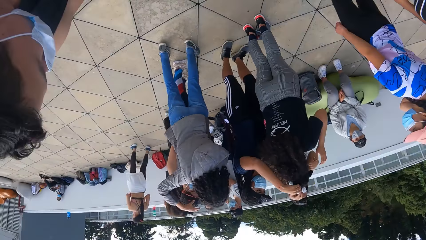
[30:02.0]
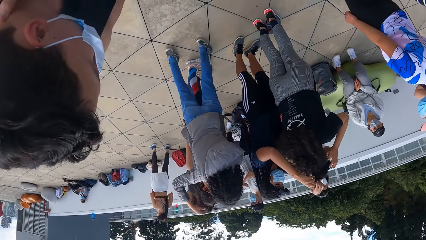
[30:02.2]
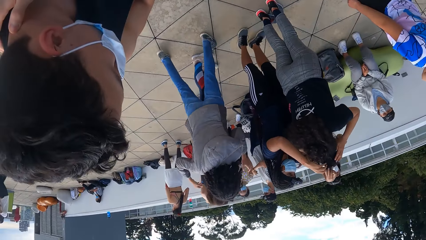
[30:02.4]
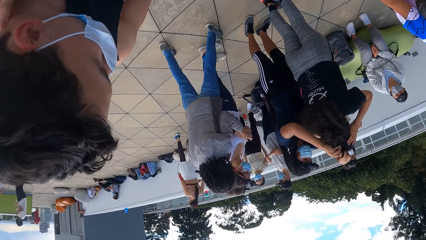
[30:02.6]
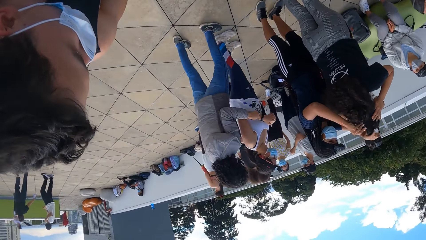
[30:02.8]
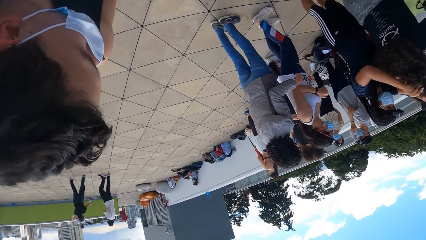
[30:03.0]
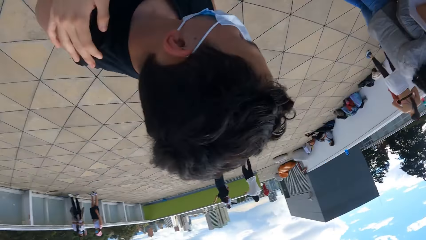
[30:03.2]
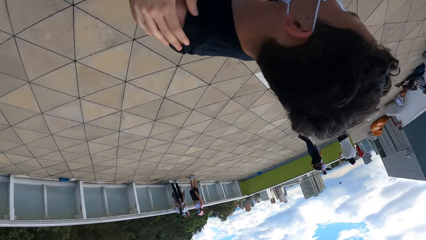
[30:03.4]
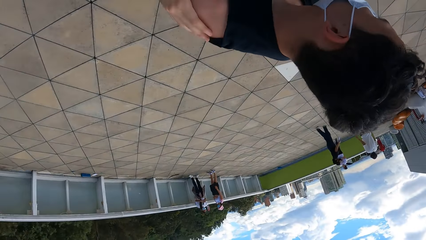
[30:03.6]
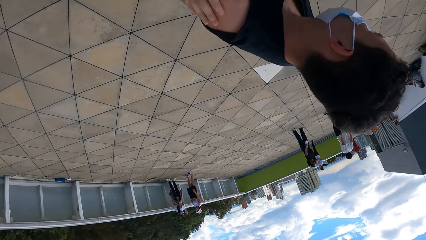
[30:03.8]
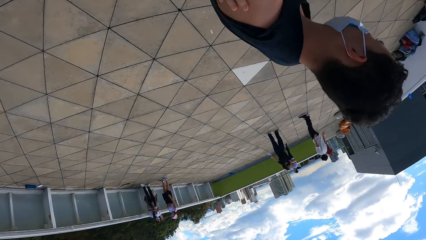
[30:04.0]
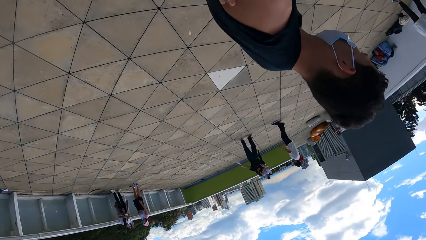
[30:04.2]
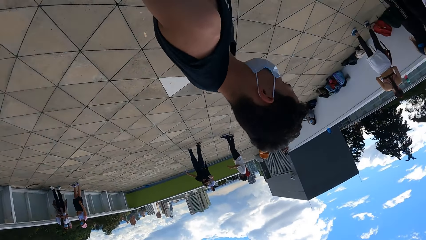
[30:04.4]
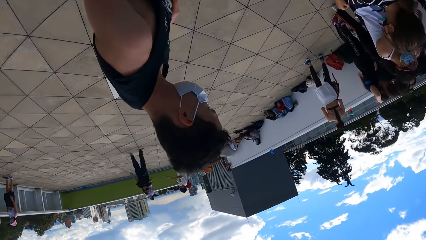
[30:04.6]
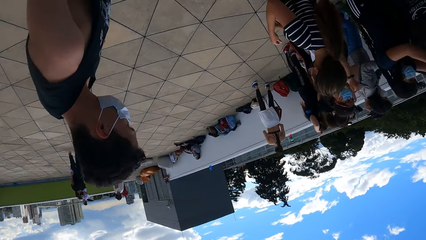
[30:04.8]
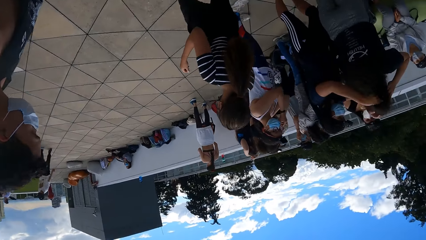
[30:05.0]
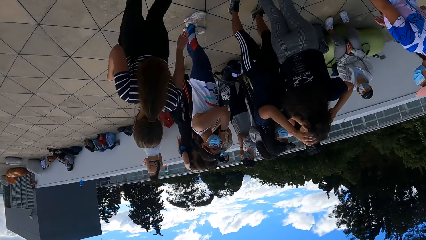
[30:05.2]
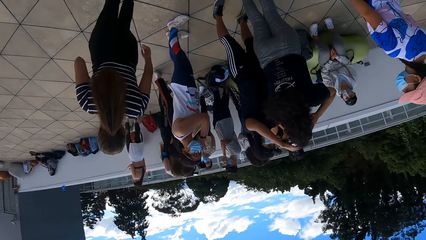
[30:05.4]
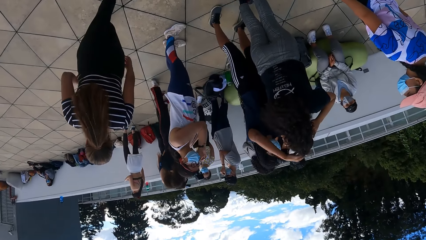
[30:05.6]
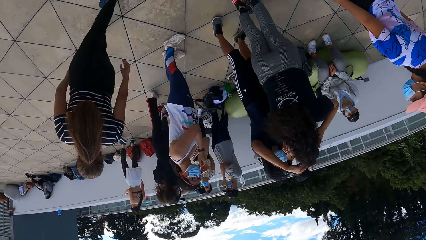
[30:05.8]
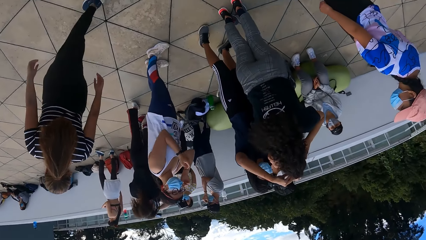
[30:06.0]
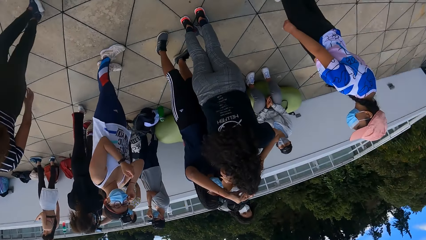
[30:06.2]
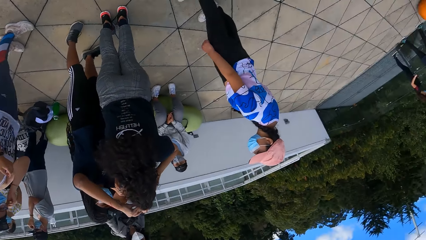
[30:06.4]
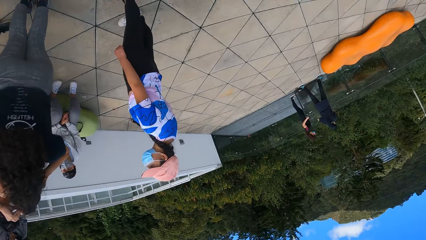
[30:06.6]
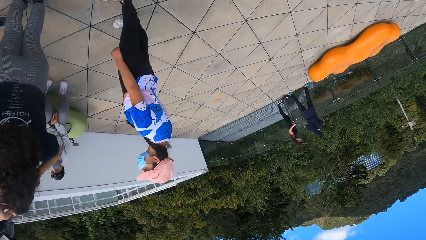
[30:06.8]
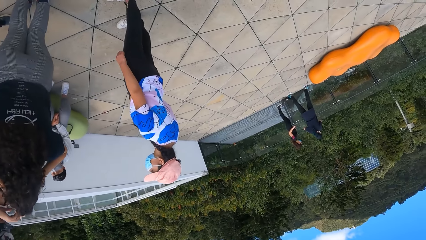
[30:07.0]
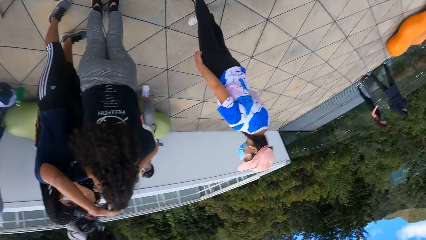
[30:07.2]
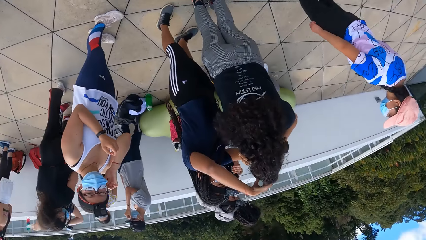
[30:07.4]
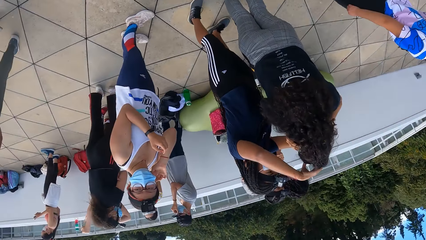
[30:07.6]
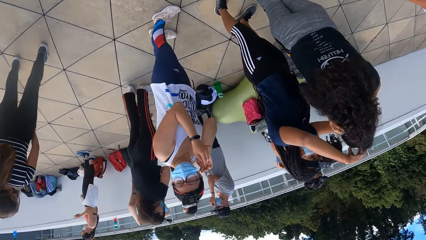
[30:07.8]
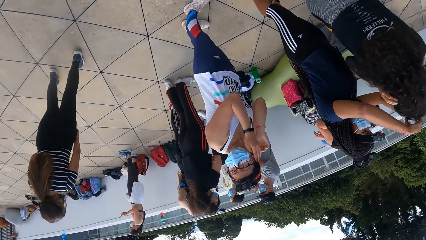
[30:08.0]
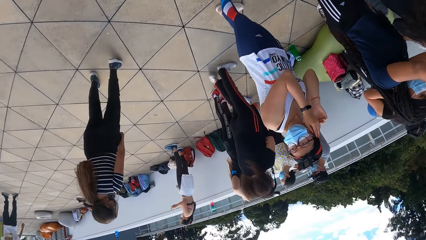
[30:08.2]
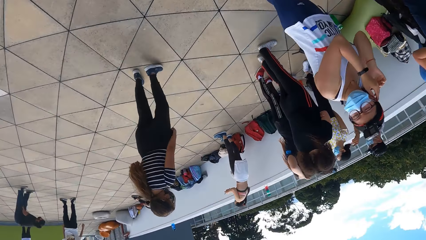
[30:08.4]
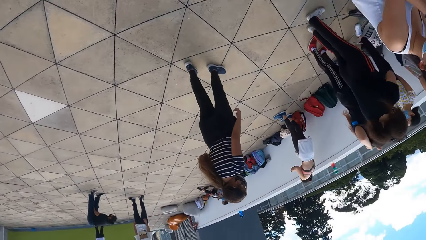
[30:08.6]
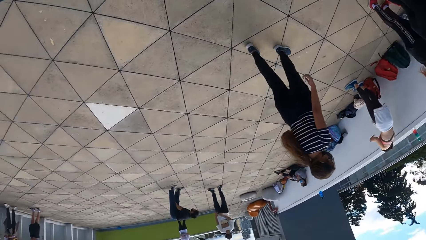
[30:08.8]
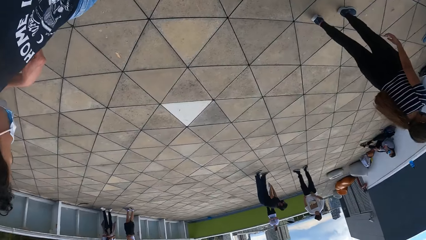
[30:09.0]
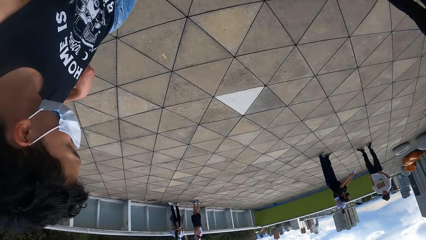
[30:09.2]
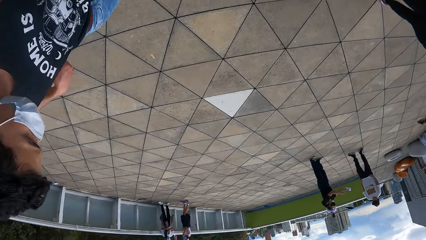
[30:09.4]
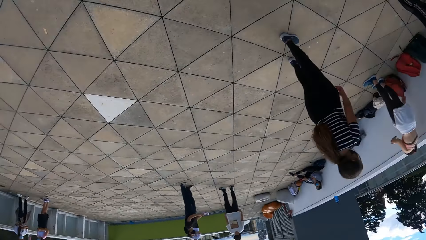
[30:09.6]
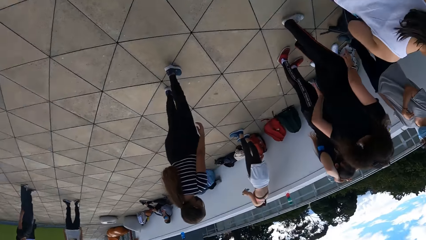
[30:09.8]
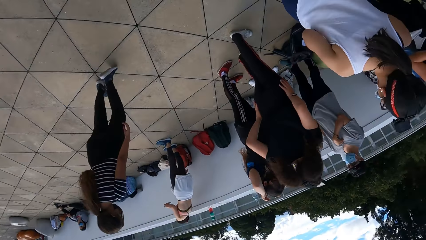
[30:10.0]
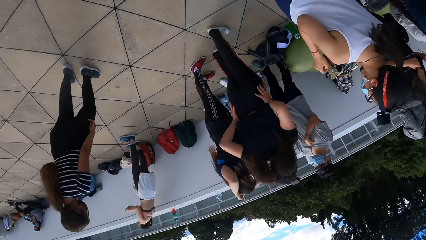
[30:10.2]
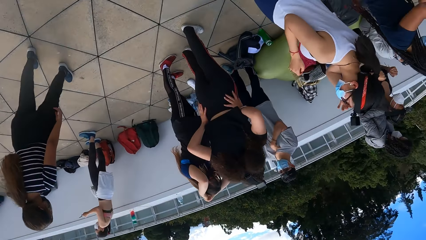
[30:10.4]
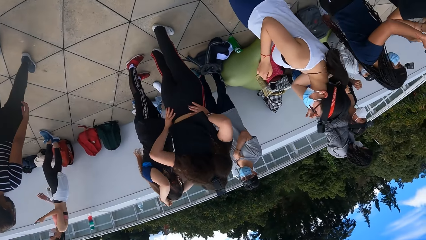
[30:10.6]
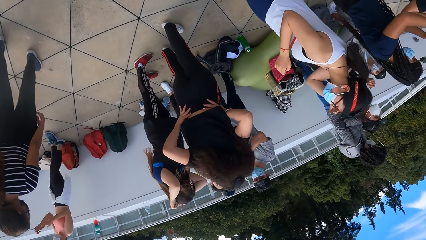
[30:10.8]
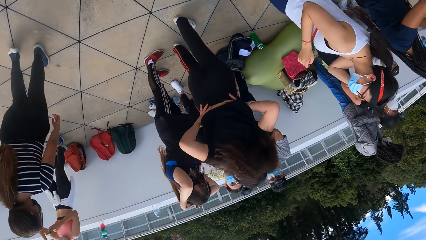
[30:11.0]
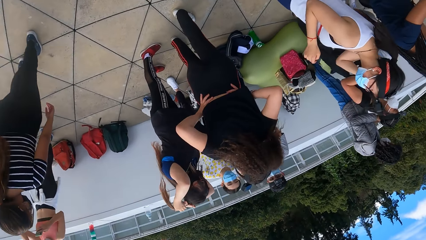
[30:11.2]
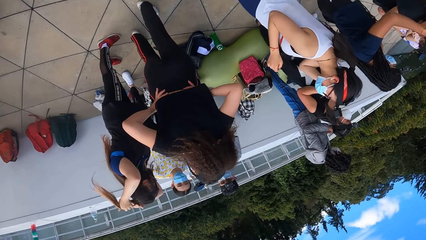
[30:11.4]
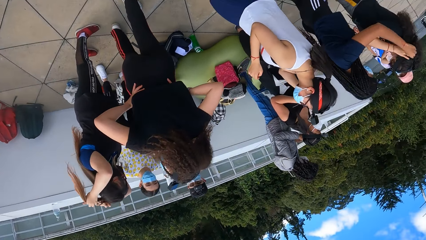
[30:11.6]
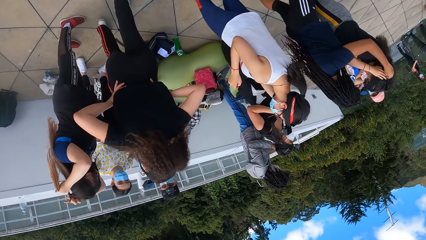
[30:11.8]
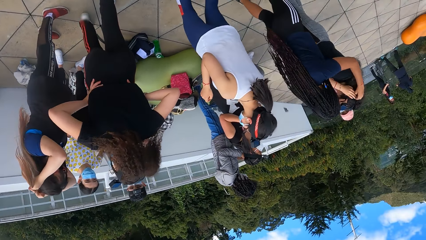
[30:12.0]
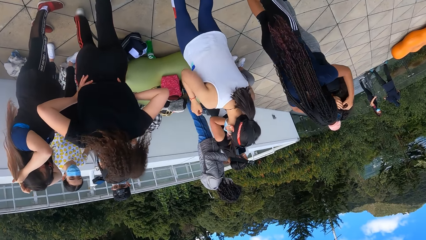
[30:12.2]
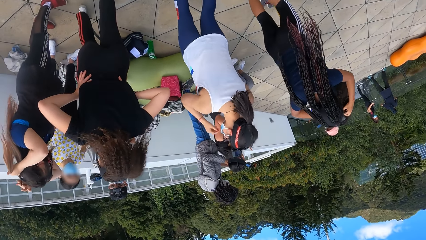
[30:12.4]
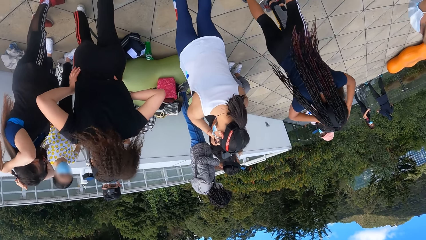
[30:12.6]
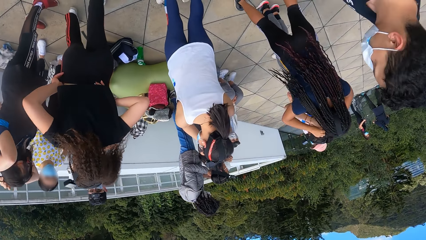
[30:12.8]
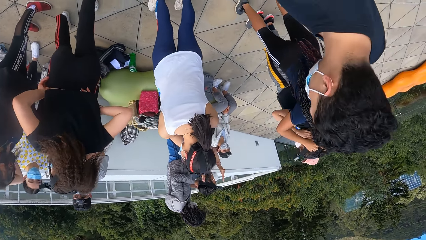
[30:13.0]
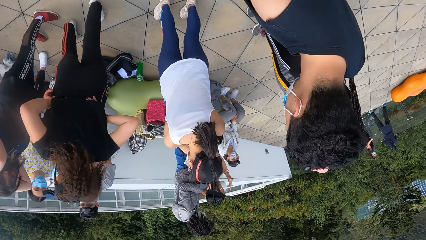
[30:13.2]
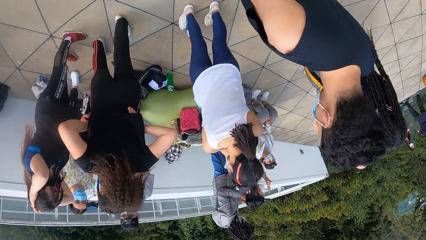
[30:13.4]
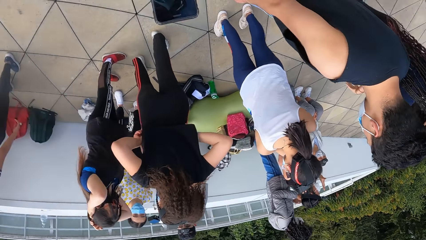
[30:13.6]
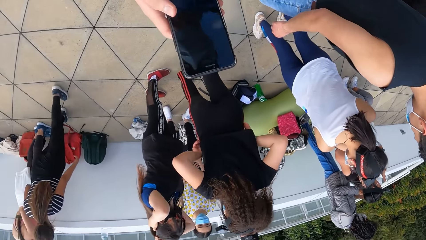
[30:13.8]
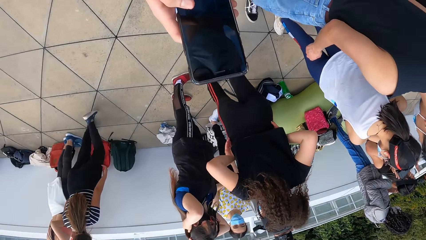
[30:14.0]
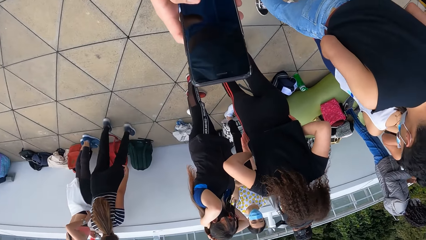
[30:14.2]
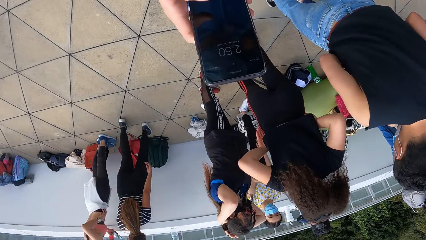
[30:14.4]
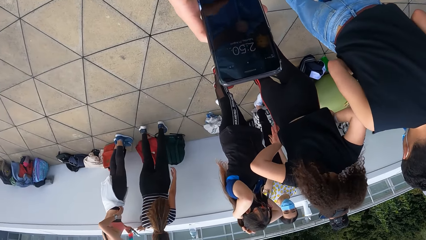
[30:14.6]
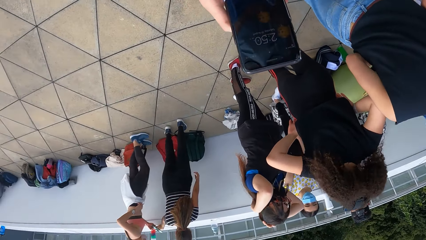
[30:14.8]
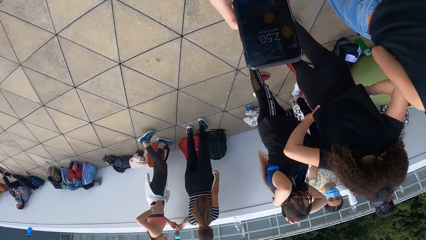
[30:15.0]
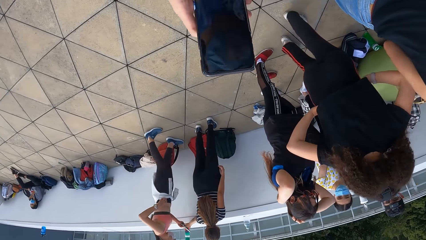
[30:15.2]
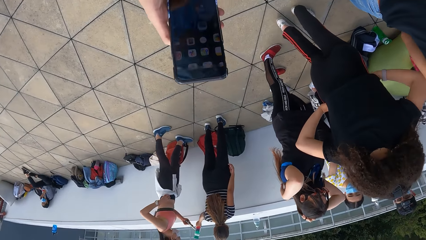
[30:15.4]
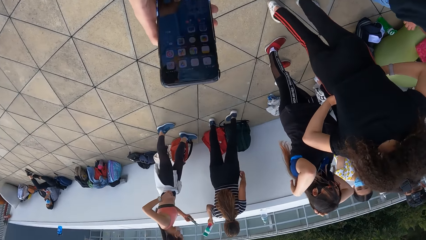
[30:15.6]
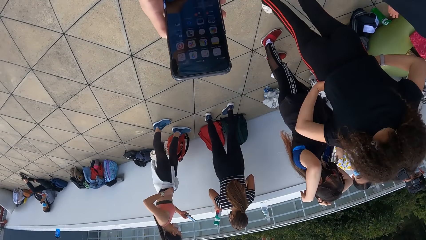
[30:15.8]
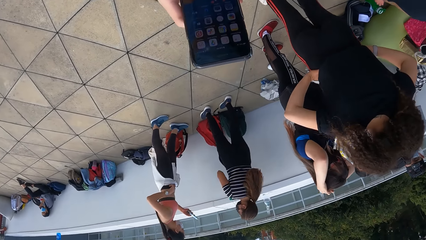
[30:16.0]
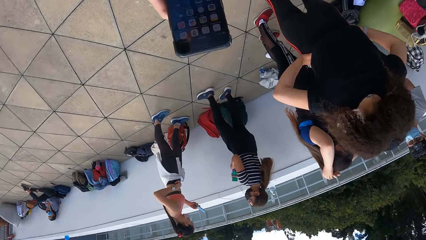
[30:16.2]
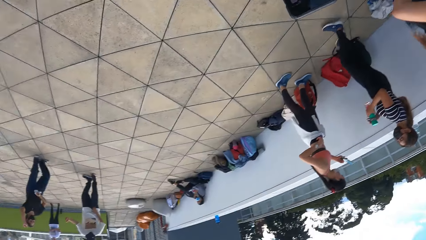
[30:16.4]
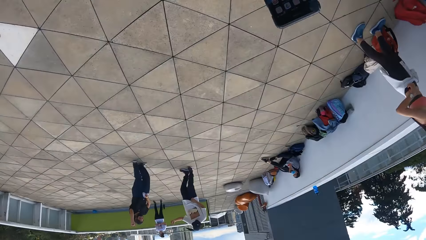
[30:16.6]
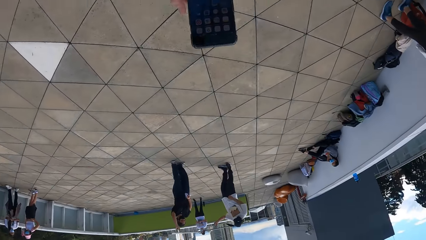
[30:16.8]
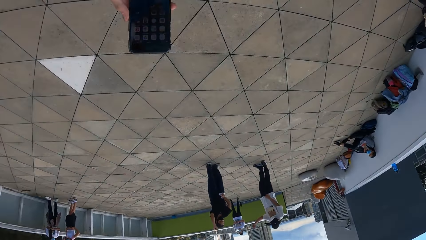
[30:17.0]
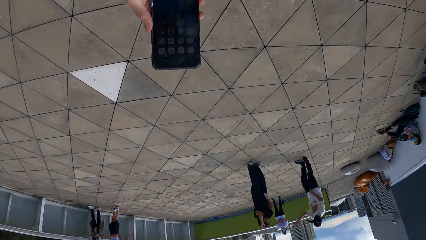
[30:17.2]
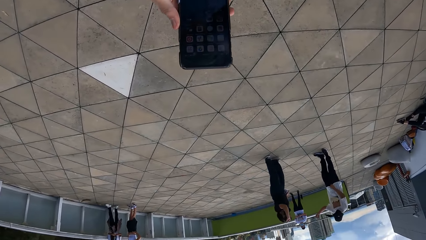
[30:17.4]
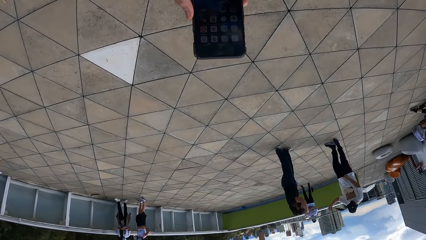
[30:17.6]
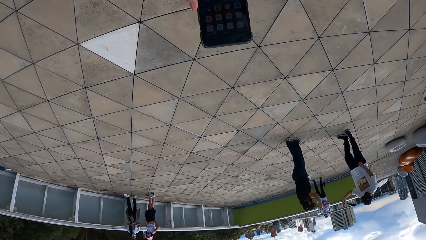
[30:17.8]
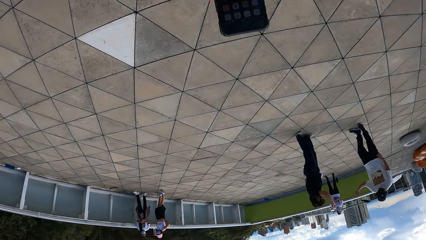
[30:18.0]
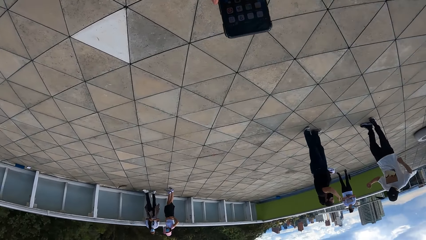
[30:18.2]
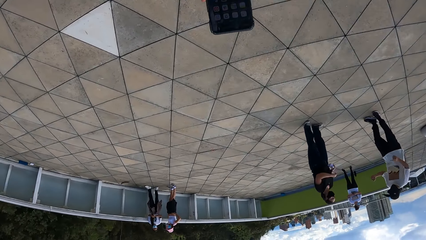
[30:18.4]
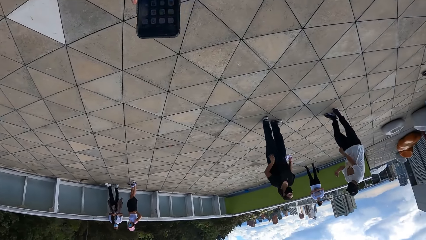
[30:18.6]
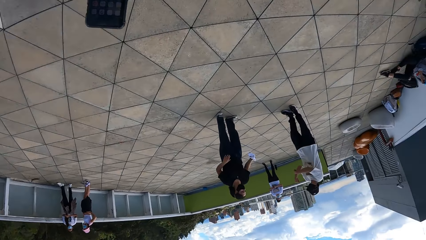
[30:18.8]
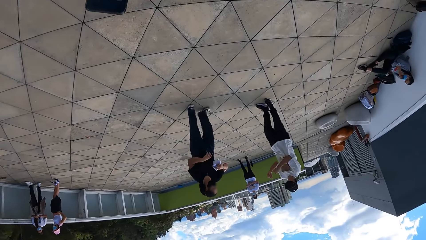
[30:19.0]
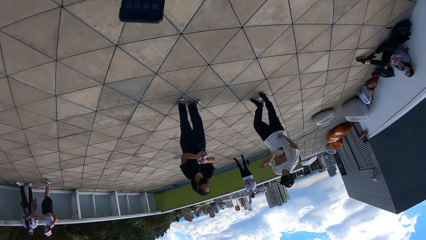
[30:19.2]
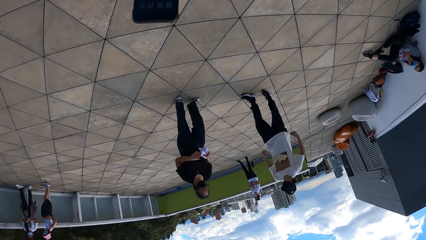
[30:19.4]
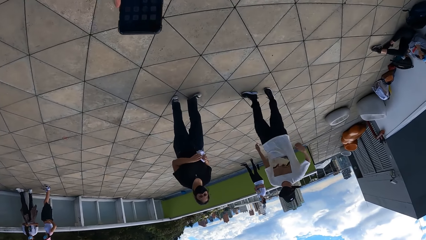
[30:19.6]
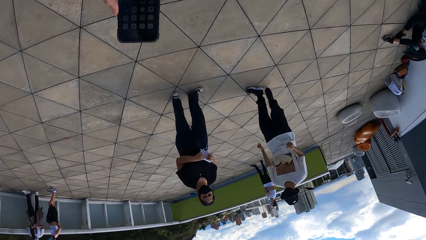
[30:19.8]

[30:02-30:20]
The camera wearer operates a phone. They hold the phone.
